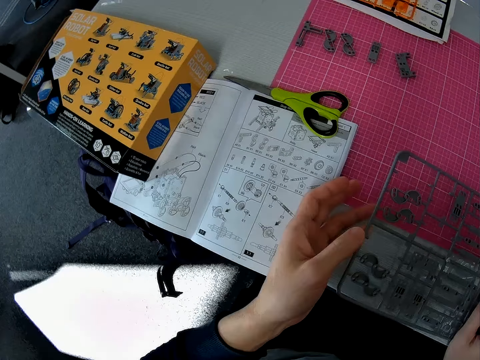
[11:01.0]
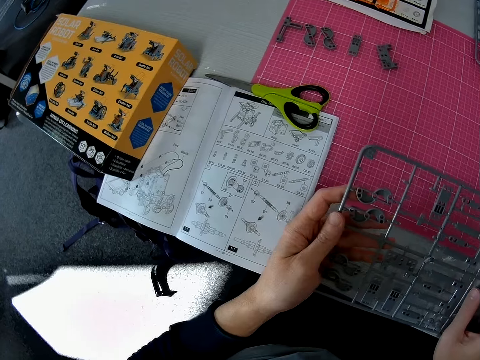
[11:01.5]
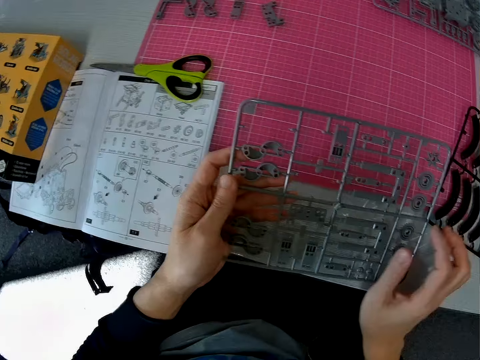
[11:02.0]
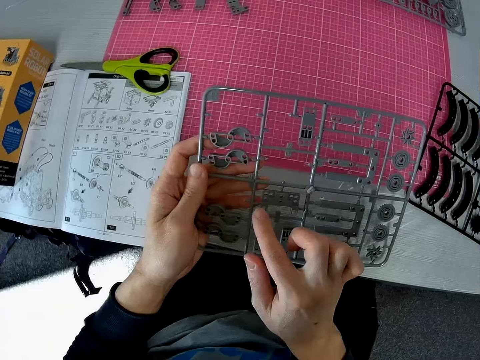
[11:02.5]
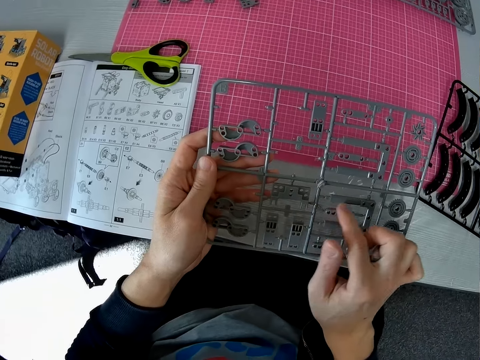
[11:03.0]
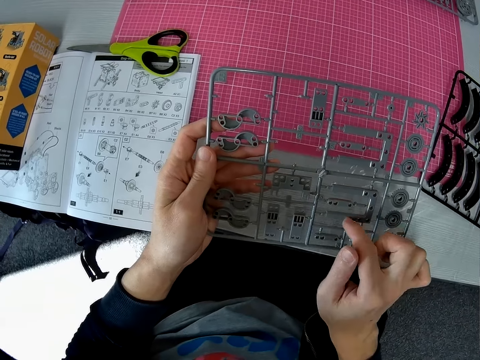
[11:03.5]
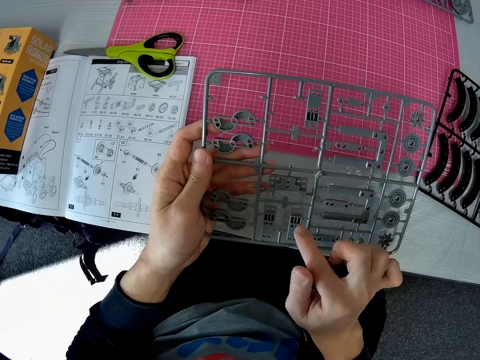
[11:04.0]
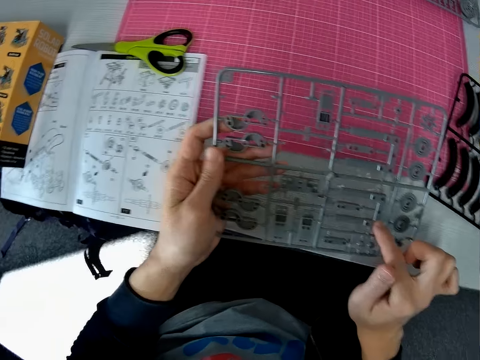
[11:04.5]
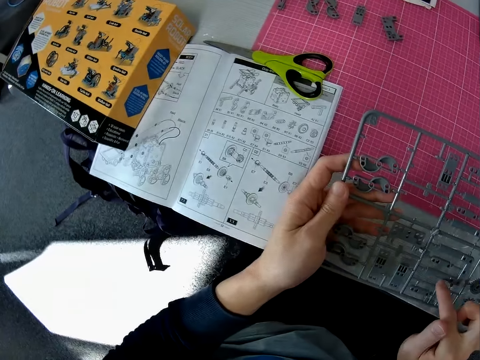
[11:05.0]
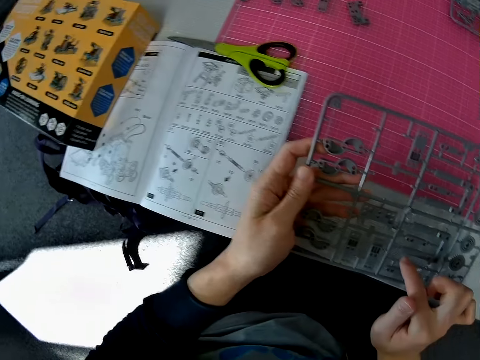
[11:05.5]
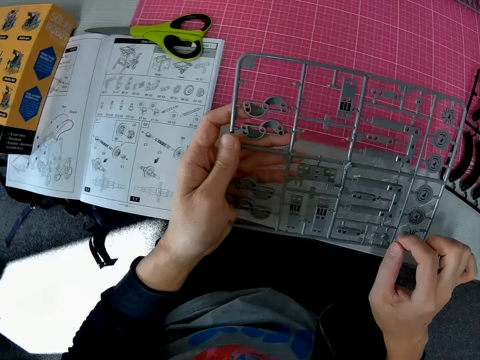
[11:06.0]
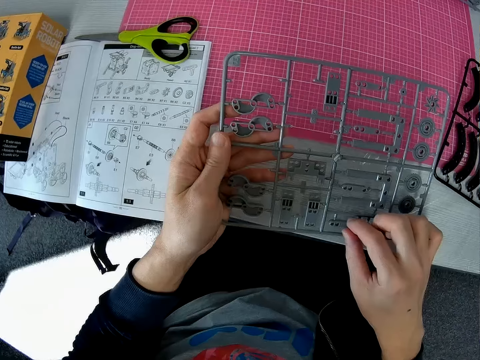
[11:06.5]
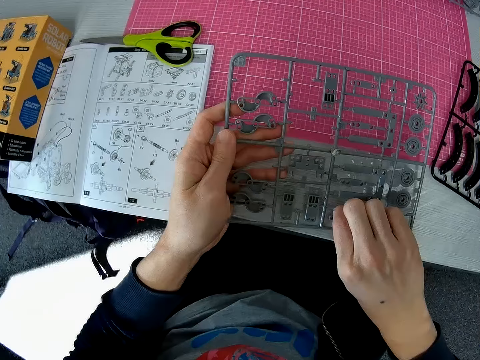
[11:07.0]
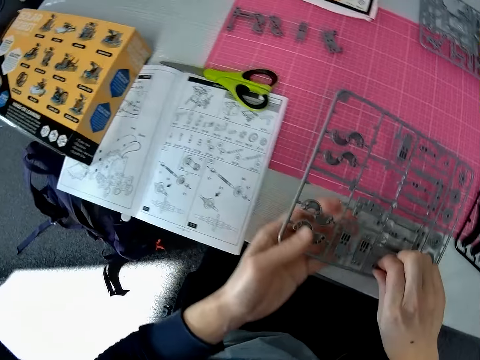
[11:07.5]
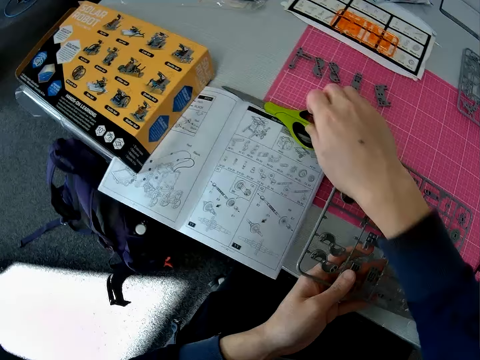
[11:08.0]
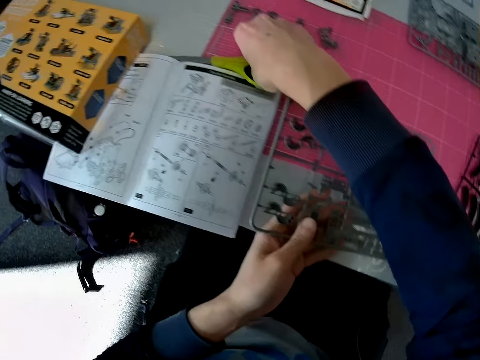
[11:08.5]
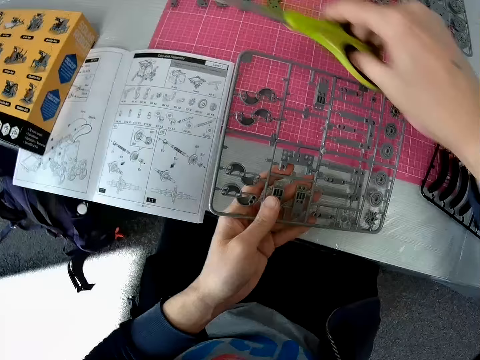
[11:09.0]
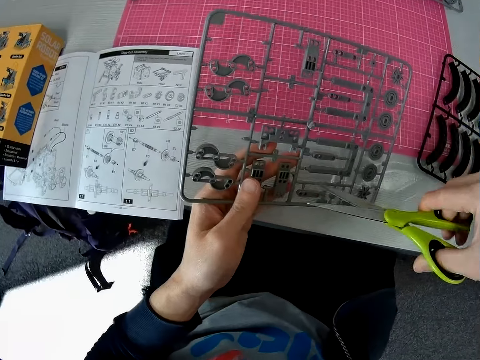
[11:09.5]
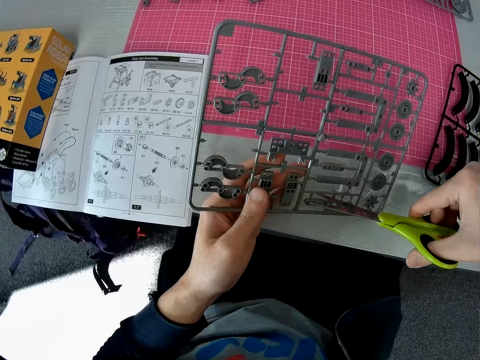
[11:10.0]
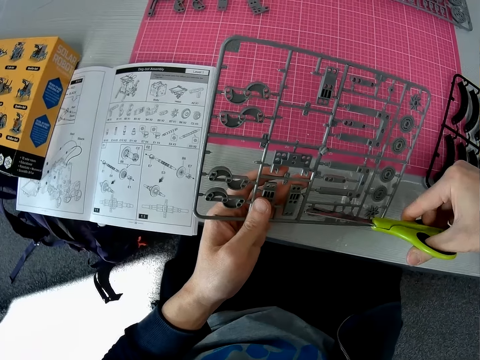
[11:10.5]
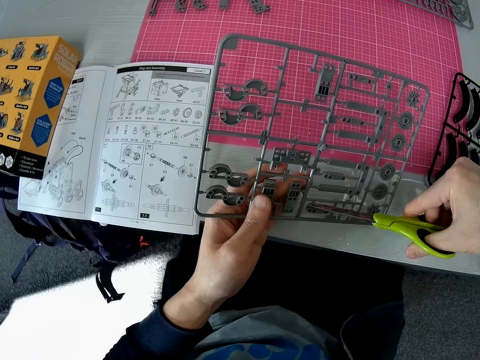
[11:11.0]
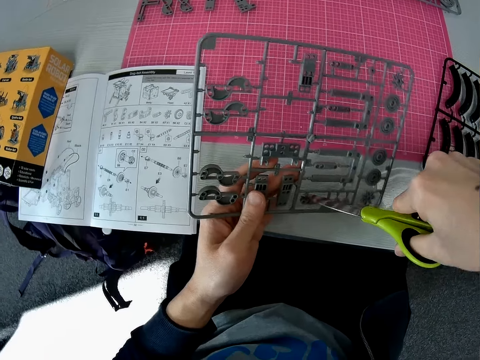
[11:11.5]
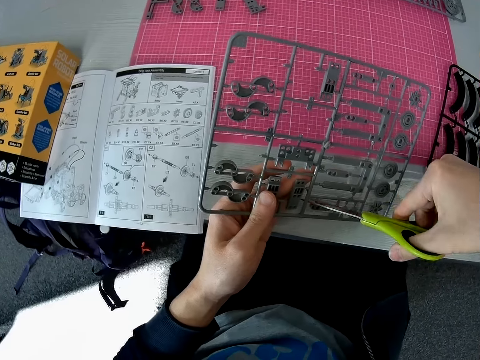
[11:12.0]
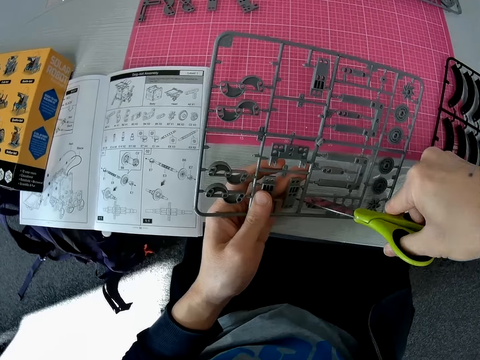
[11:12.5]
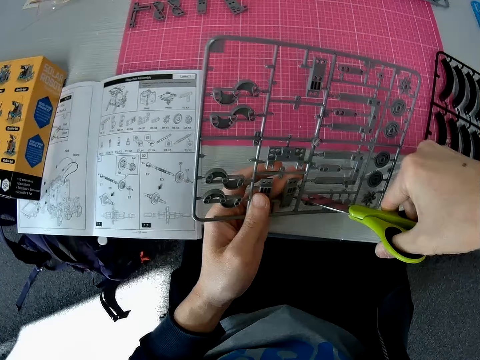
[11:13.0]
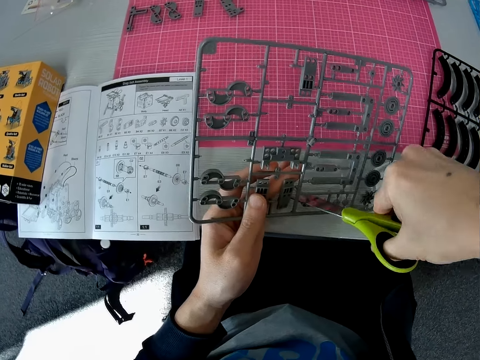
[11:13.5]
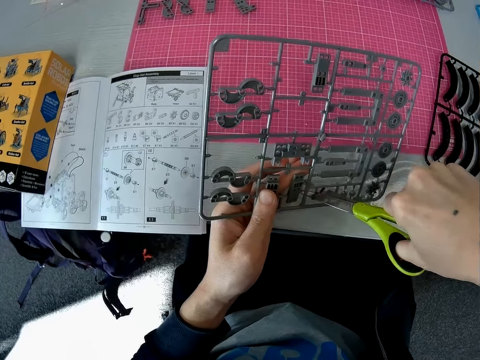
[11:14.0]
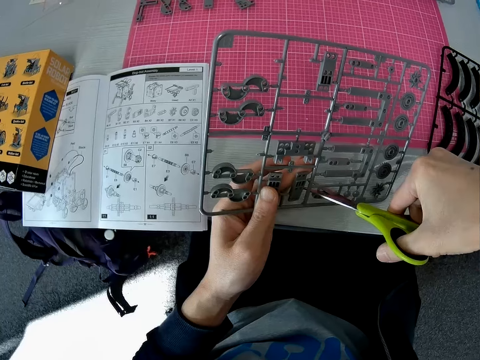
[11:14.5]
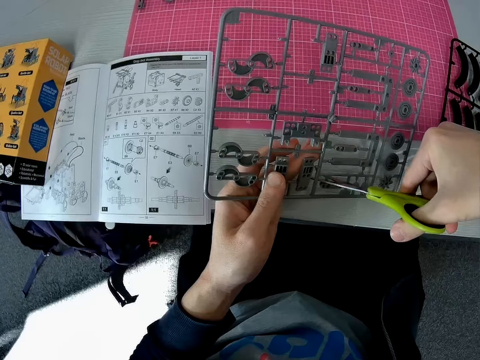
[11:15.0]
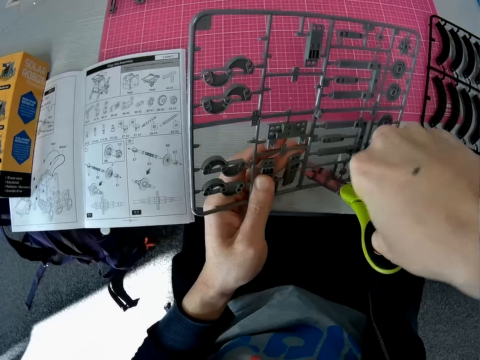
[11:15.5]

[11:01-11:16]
The camera wearer picks up the plastic grid or laser craft kit from the table with both hands. He touches some components on the plastic grid with his right hand. He stares at the laser craft kit. He pulls a component on the plastic grid with his right hand. He picks up the scissors from the book with his right hand. He removes a model piece from the laser craft kit. He cuts the plastic grid with the scissors.

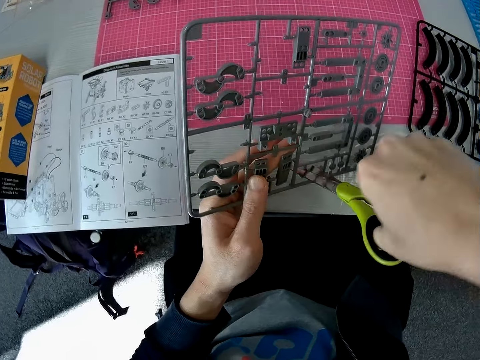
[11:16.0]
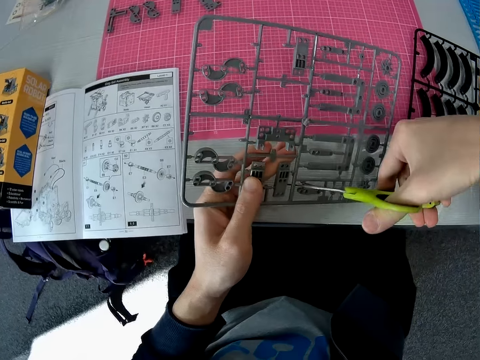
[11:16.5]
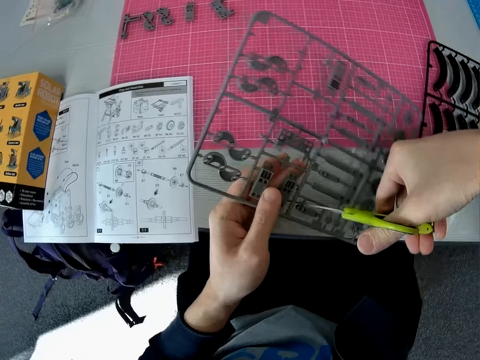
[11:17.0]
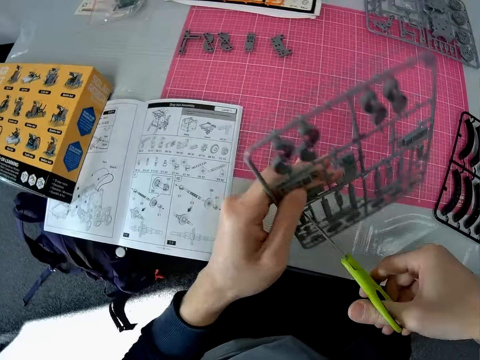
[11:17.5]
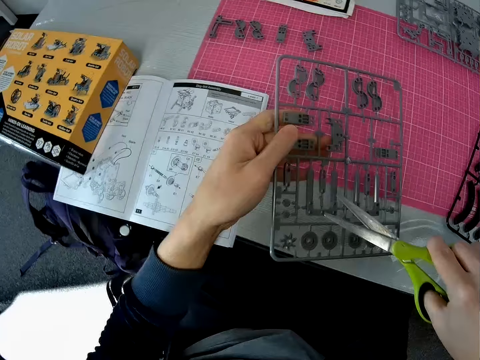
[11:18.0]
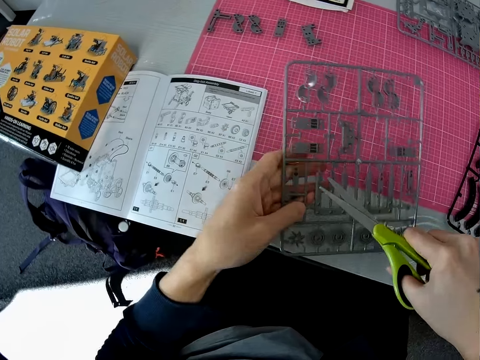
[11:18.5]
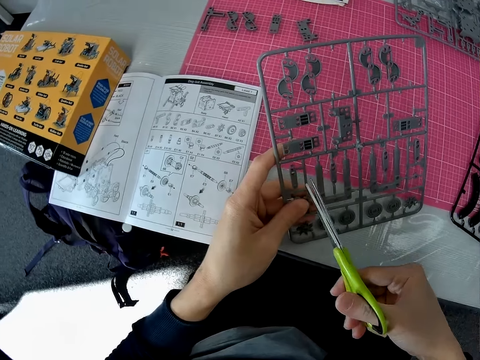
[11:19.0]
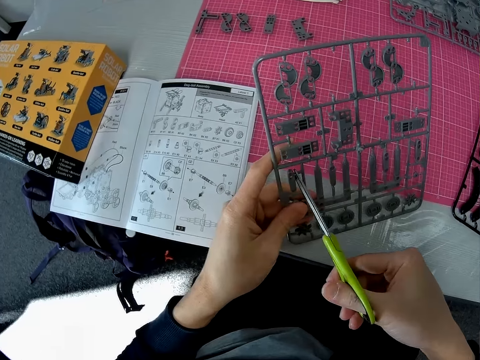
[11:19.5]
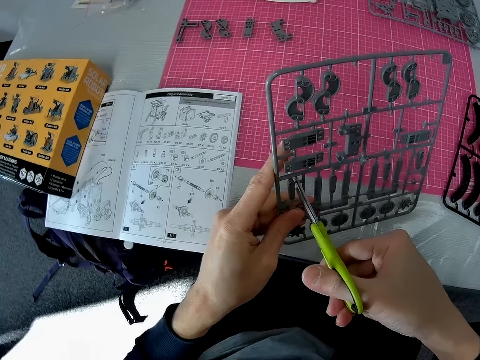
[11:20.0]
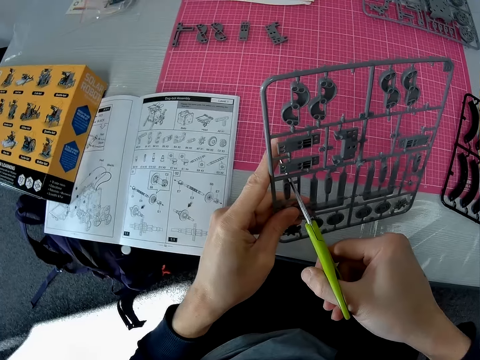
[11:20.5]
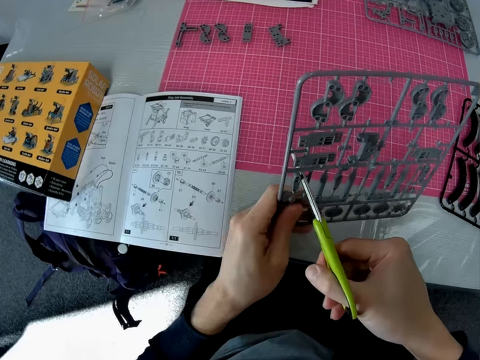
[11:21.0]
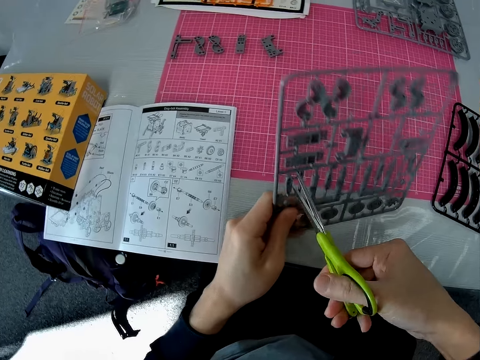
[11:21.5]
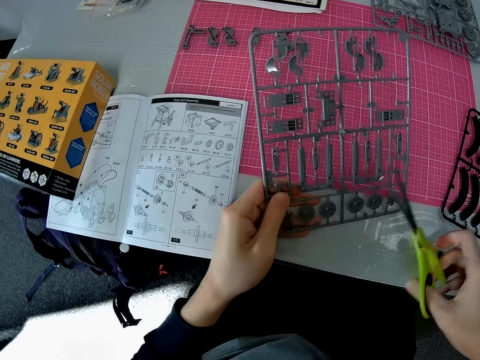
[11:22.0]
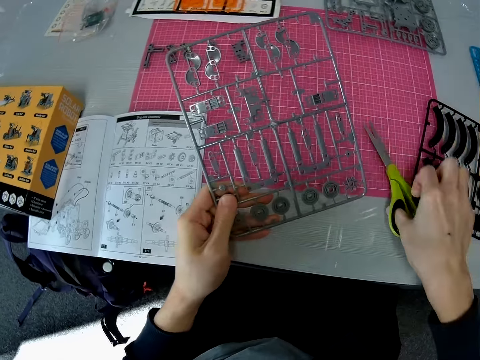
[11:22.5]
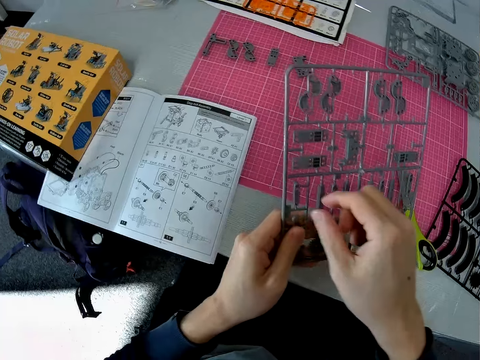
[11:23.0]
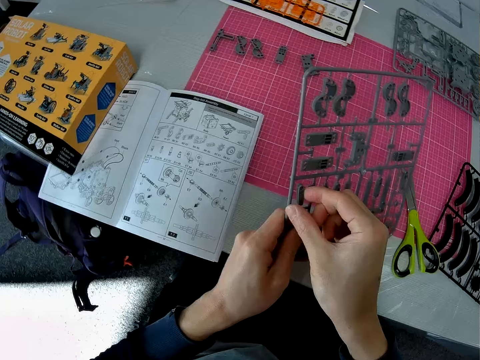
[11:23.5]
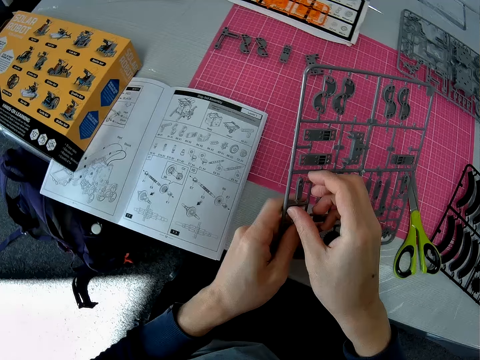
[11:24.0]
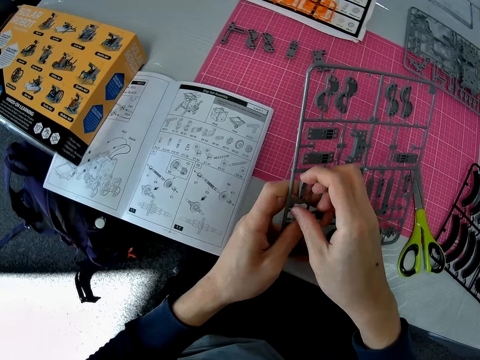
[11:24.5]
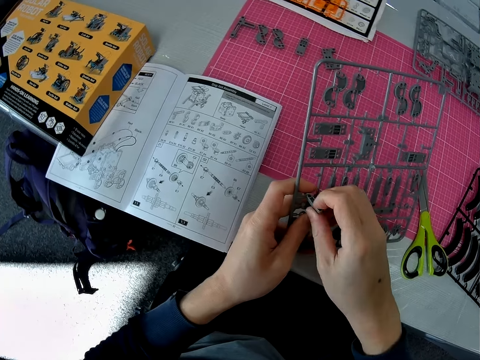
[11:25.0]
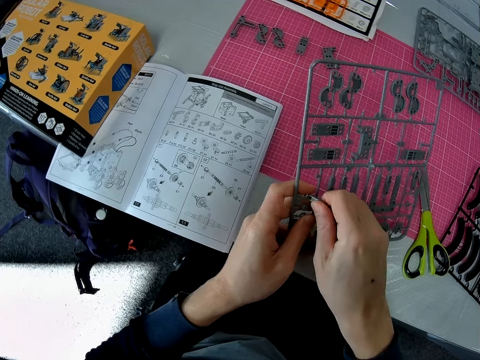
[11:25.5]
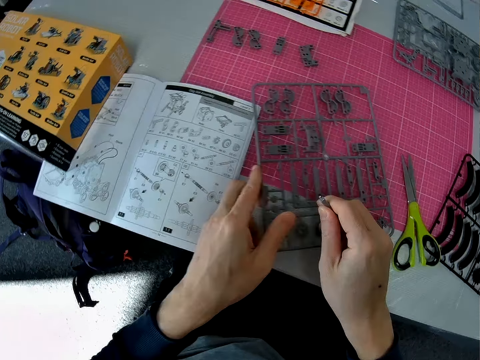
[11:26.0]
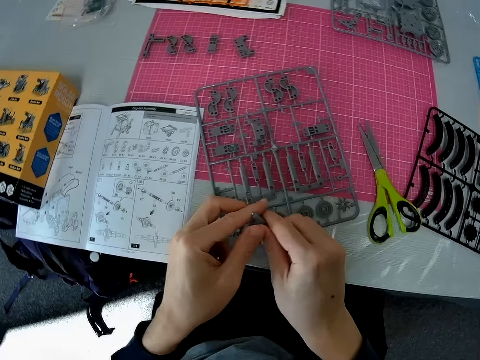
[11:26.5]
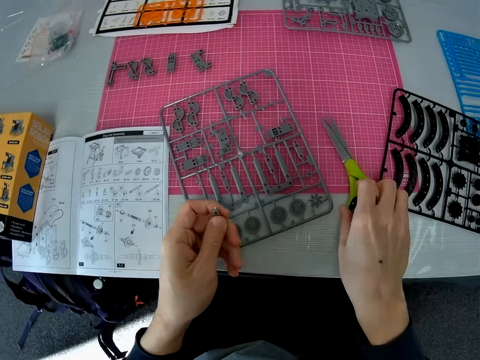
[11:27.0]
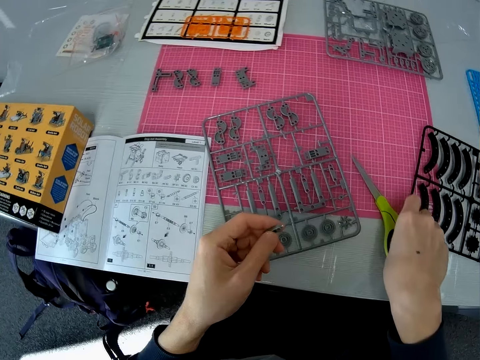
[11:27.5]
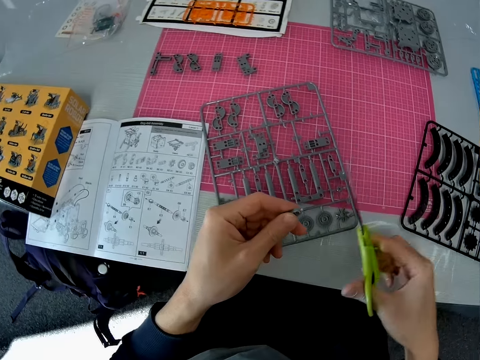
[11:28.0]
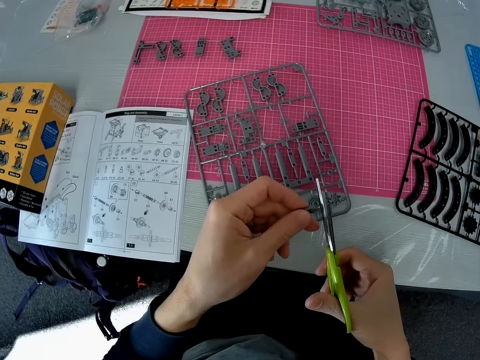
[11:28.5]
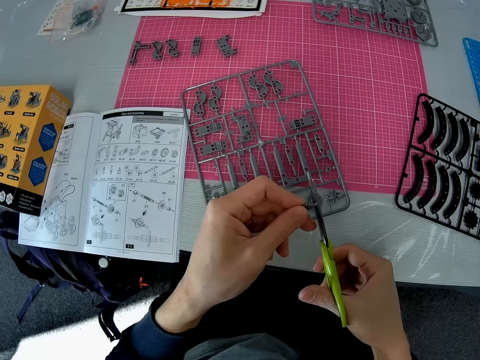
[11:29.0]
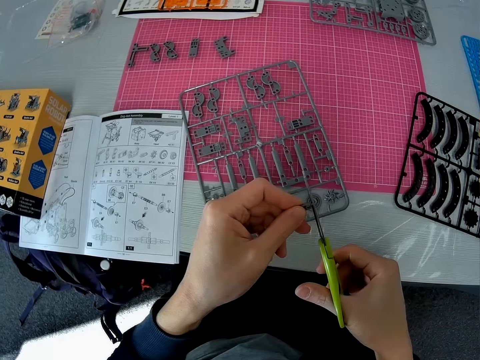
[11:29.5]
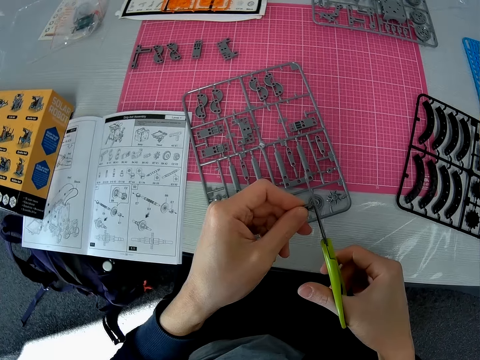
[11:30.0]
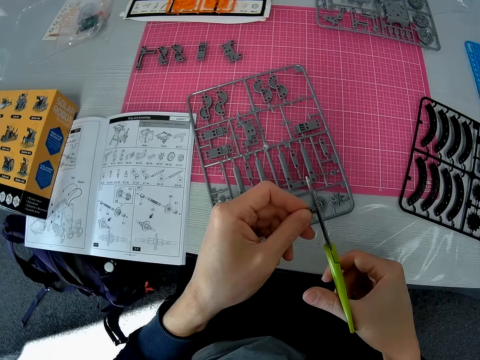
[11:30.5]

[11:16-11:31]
The camera wearer drops the plastic grid on the cutting sheet with his left hand. He cuts the plastic grid with the scissors. He drops the scissors on the cutting sheet with his right hand. He removes a component or model piece from the plastic grid with his right hand. He drops the plastic grid on the cutting sheet with his left hand. He transfers the component to his left hand. He picks up the scissors from the cutting sheet with his right hand. He cuts the component with the scissors. He shapes the model piece.
